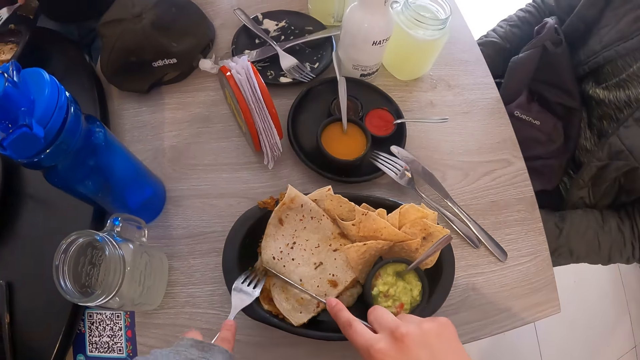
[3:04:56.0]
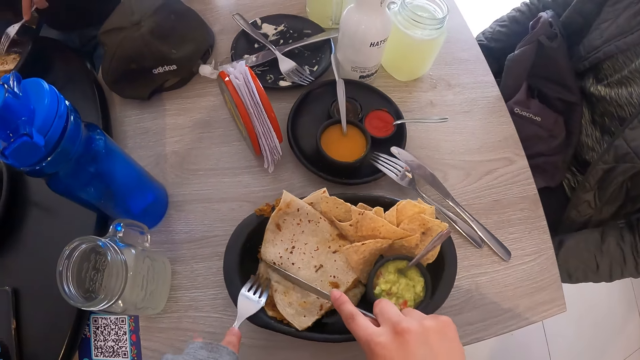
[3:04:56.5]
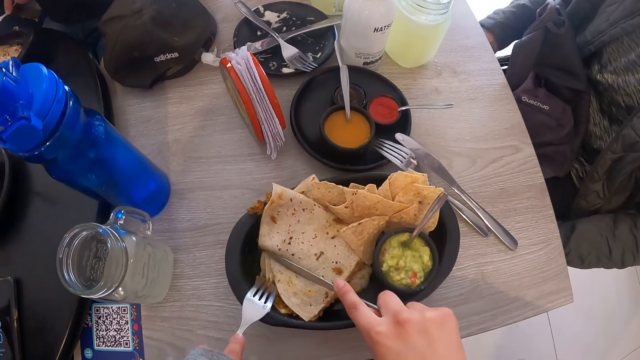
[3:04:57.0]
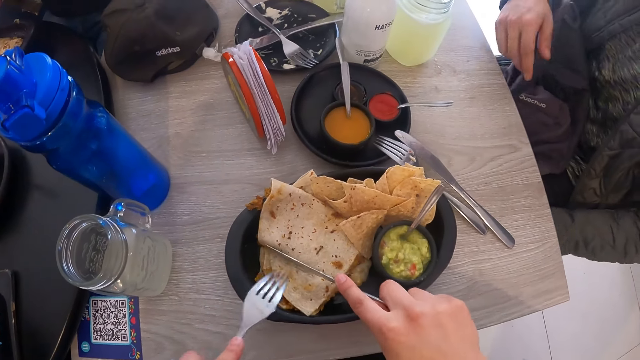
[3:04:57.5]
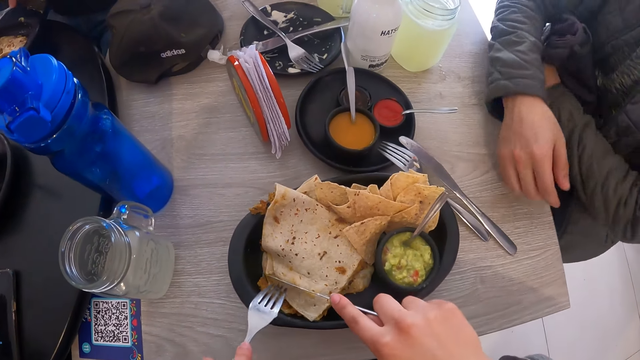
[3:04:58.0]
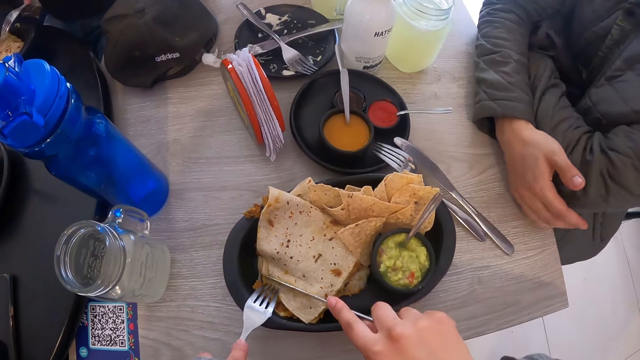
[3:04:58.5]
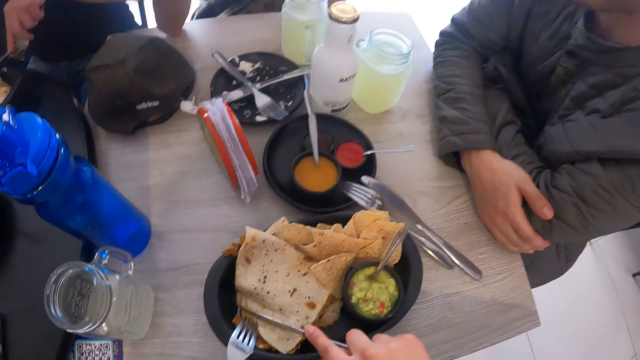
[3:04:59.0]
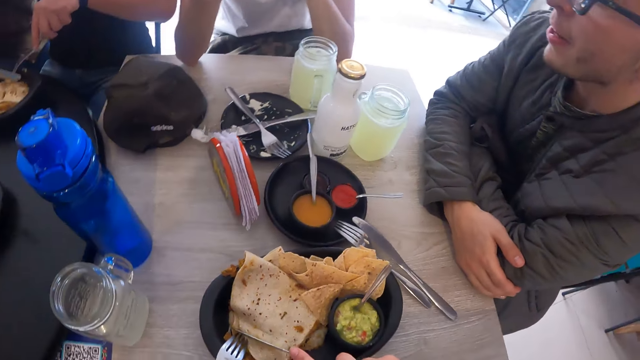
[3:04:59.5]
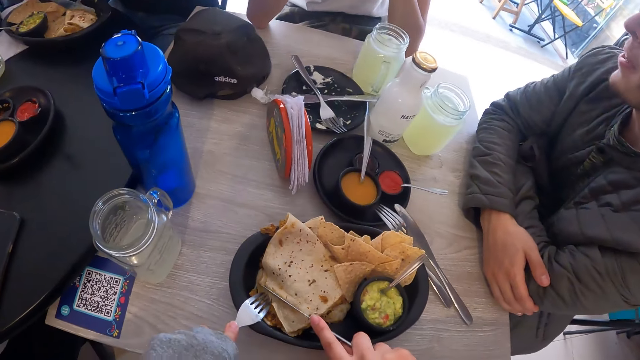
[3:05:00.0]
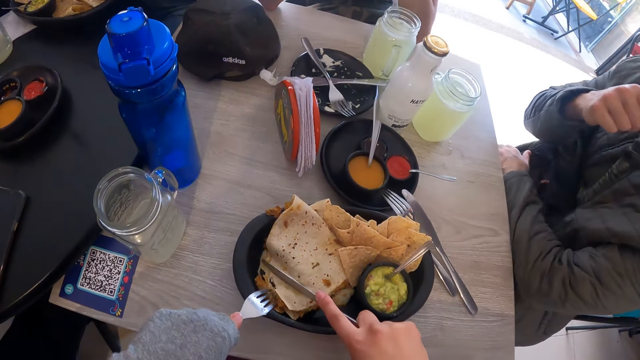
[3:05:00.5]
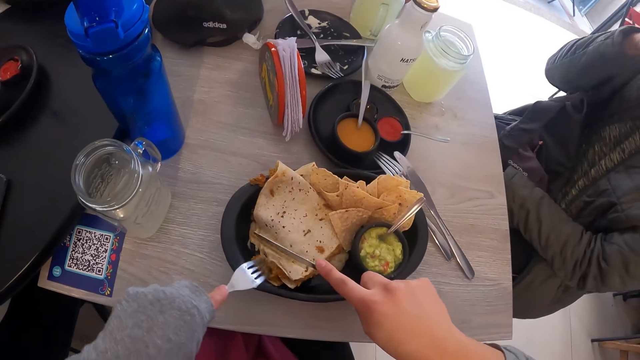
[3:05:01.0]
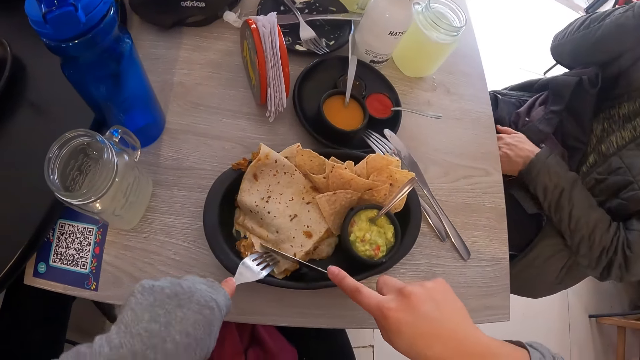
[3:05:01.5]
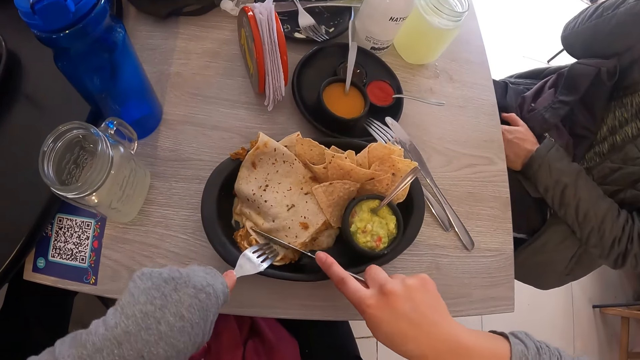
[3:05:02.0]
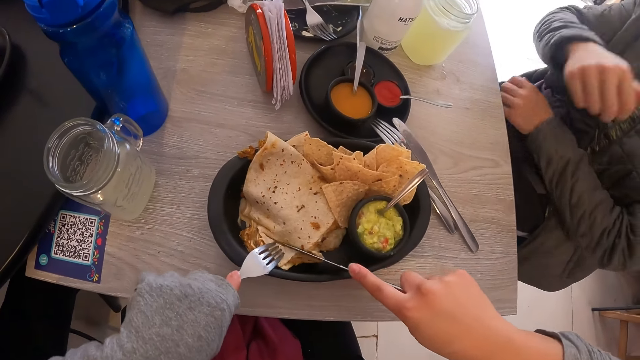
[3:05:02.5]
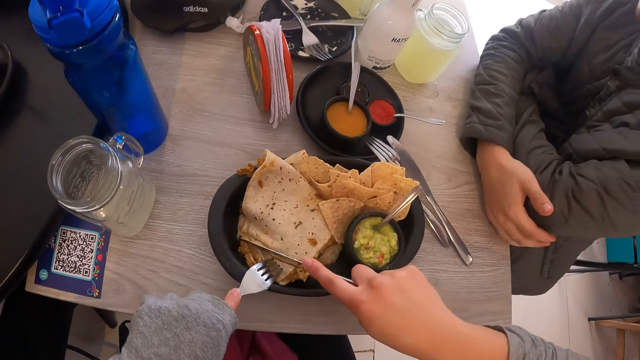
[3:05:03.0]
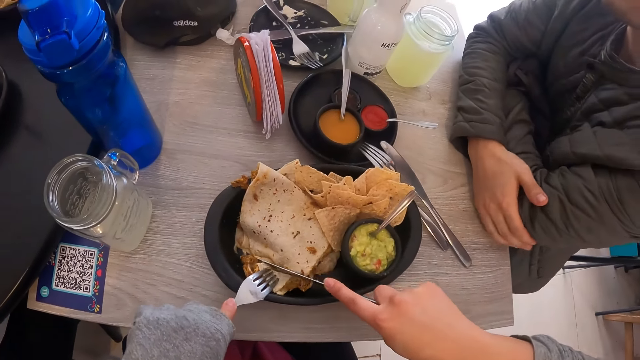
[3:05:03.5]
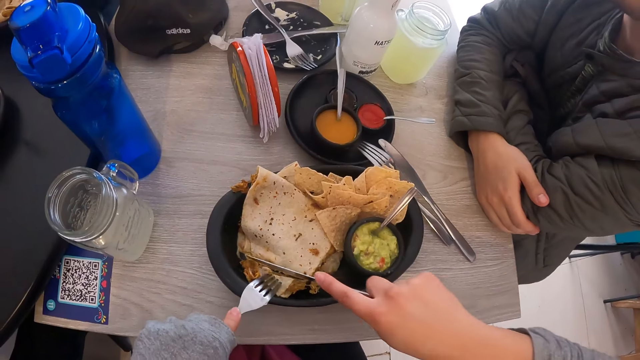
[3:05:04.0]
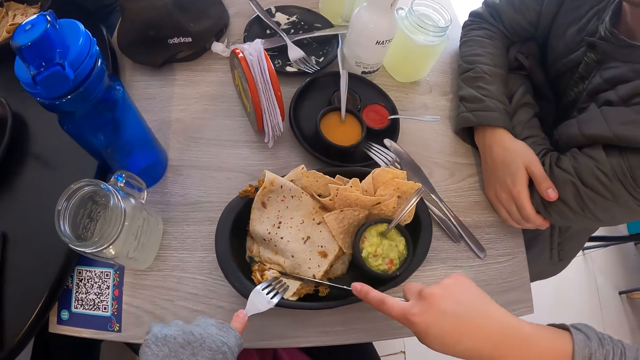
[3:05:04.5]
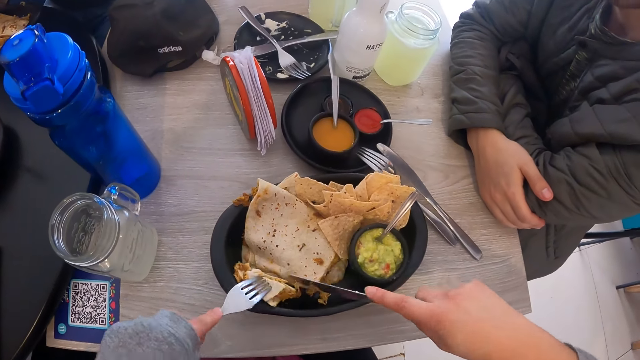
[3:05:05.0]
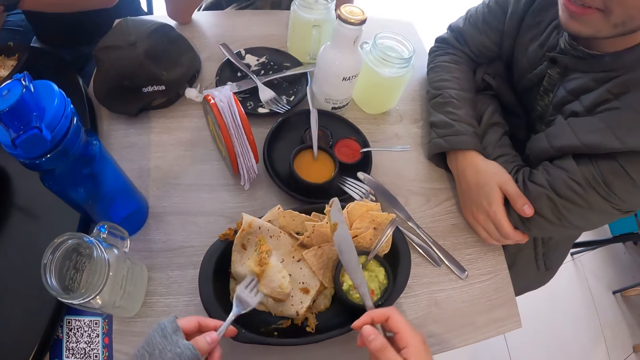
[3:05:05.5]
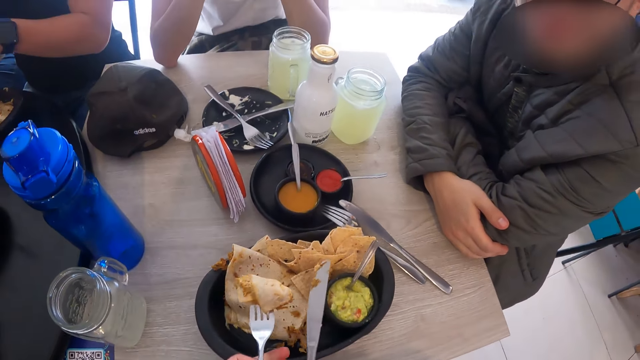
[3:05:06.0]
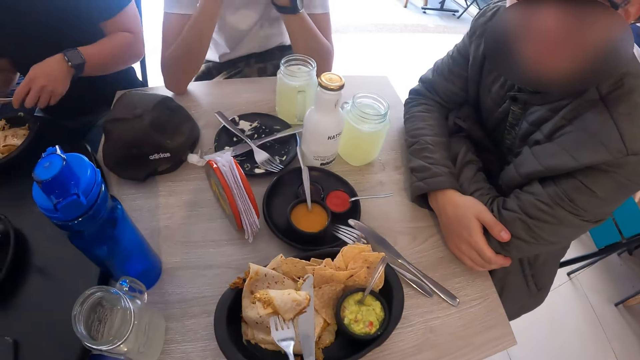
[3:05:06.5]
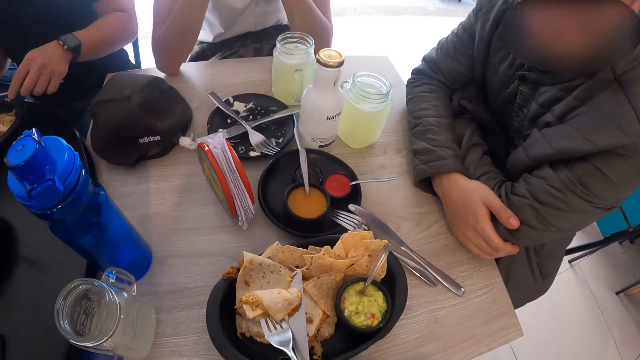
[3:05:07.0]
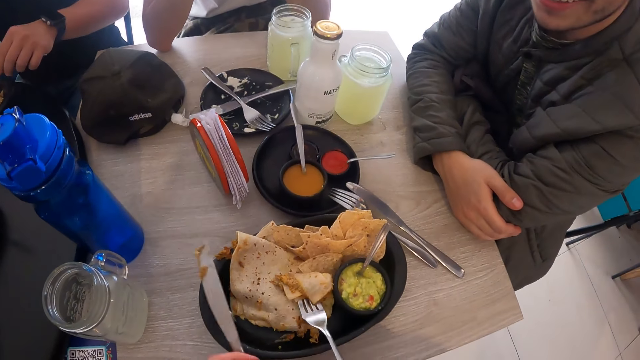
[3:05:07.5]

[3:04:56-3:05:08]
The camera wearer cuts a tortilla. The man eats tacos from the plate with the fork and knife in his hands.

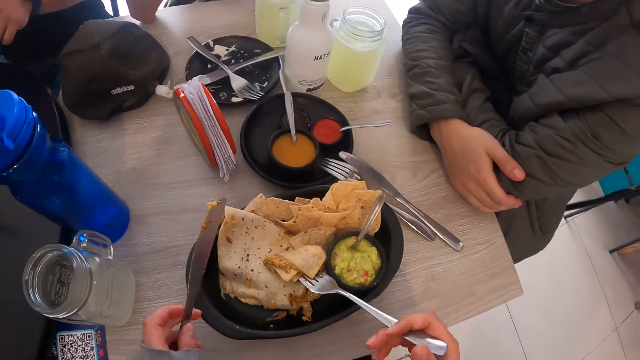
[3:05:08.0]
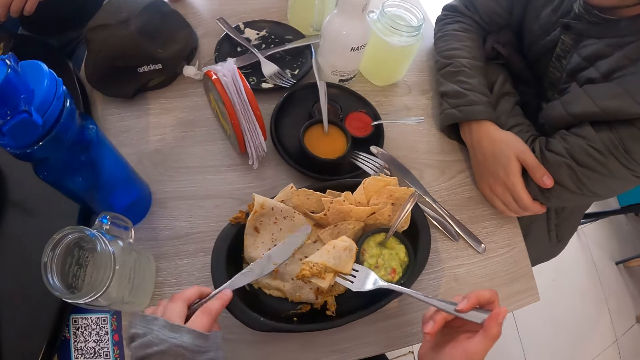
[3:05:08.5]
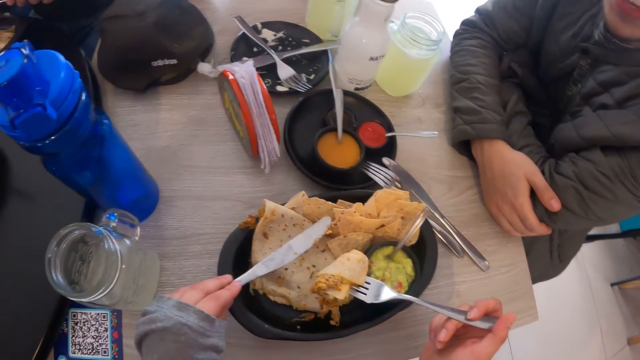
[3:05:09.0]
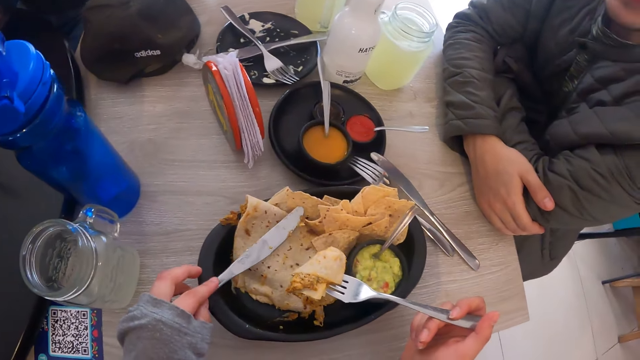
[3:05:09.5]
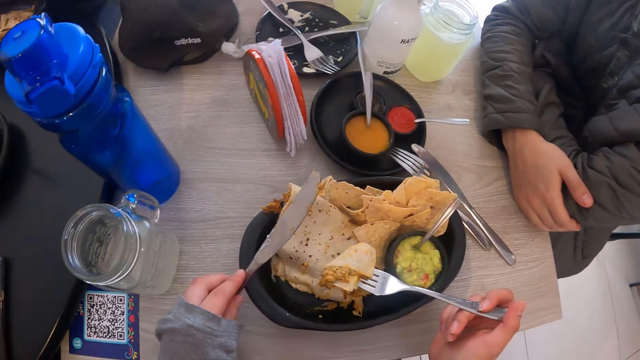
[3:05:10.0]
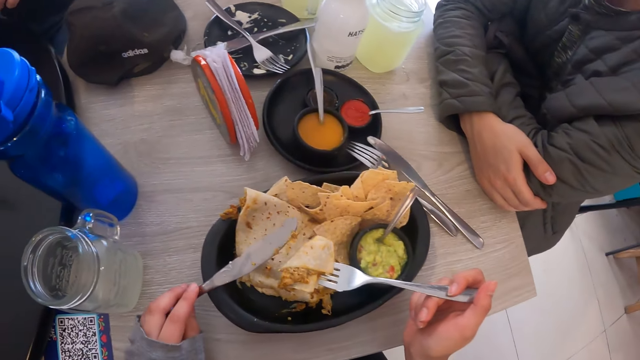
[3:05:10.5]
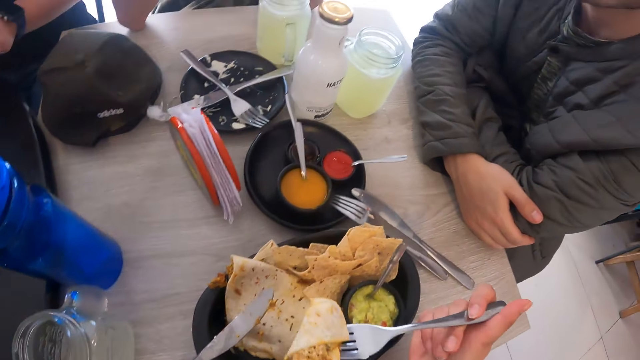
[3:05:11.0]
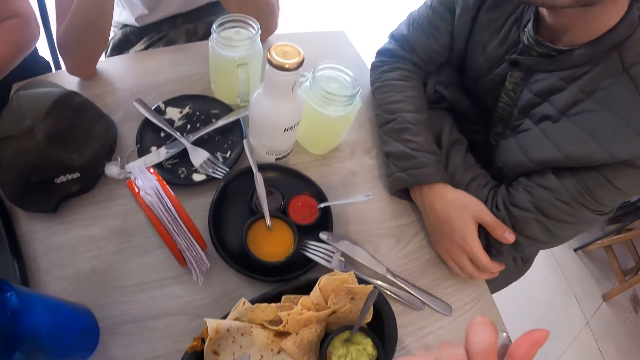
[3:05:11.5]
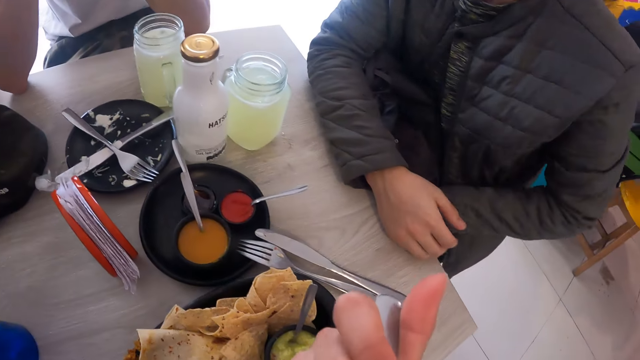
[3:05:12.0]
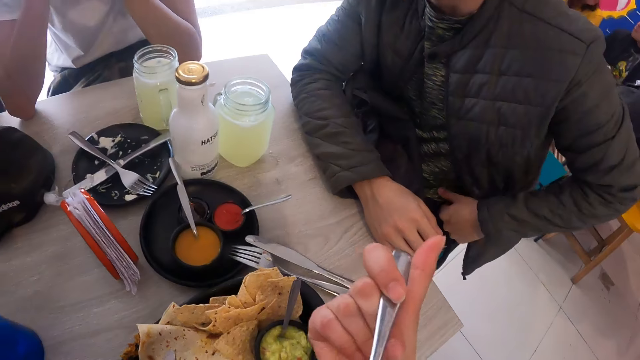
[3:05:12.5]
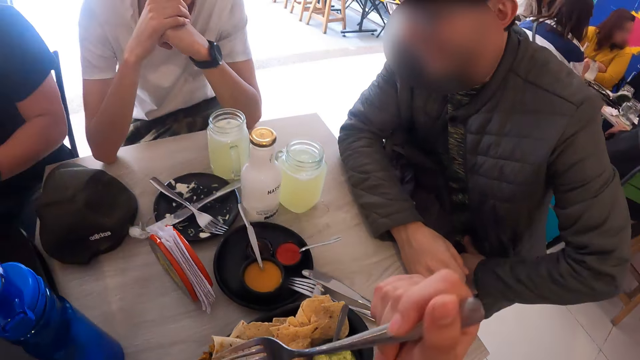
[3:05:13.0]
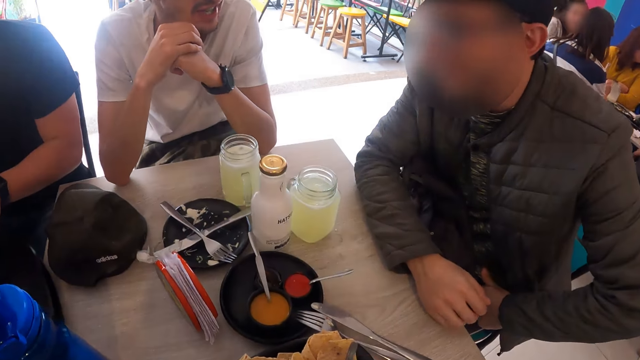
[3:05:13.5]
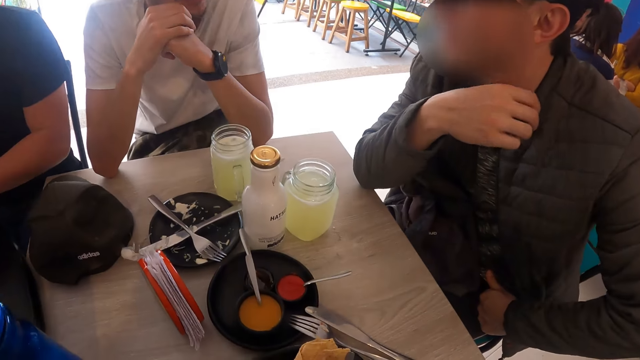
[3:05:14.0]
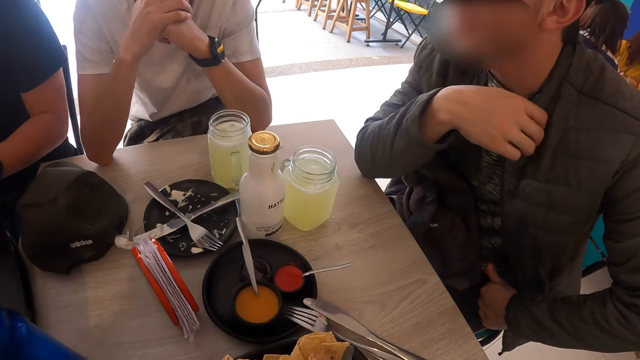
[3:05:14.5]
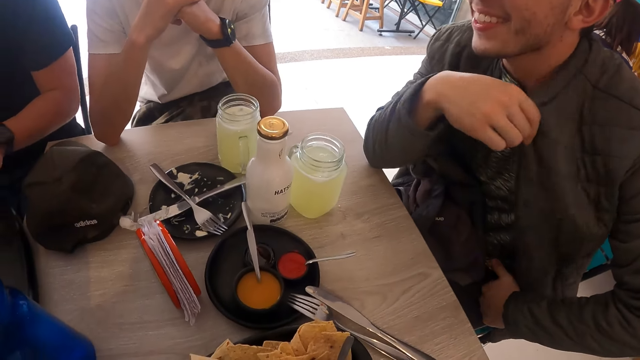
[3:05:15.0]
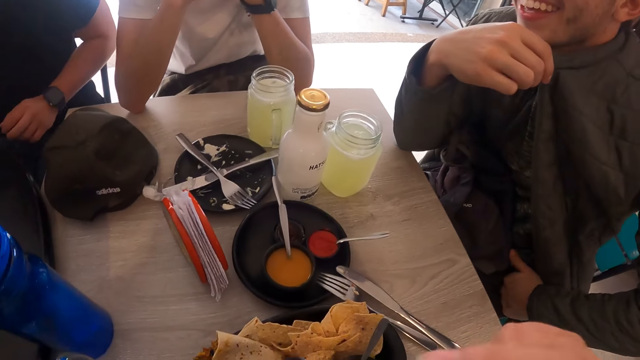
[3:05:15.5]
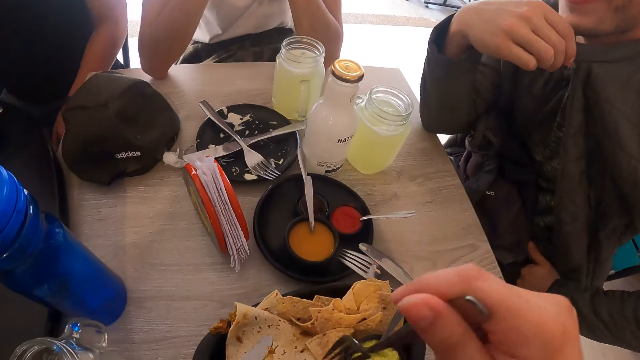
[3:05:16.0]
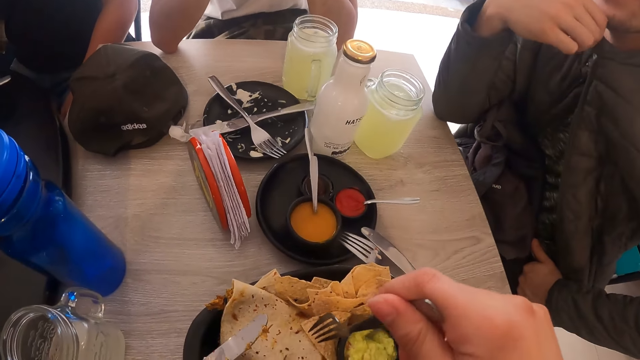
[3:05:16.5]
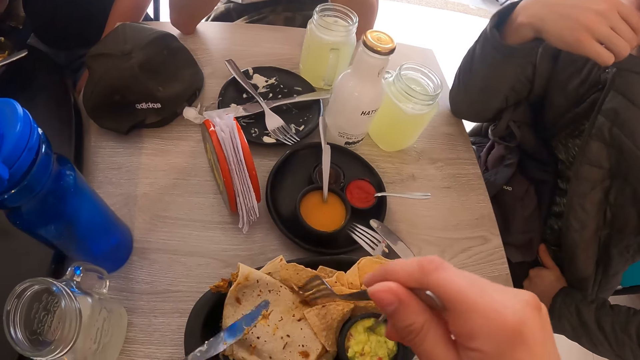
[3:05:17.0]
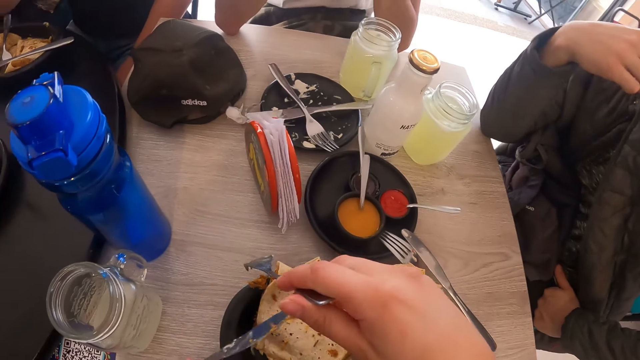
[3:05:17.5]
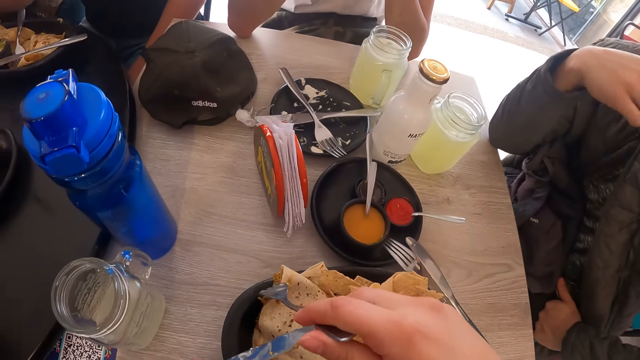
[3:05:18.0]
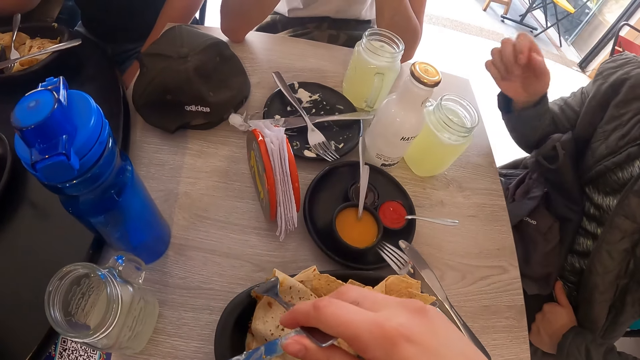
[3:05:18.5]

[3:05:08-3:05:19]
The camera wearer eats a tortilla. A man interacts with the camera wearer and another man. The camera wearer looks around.
